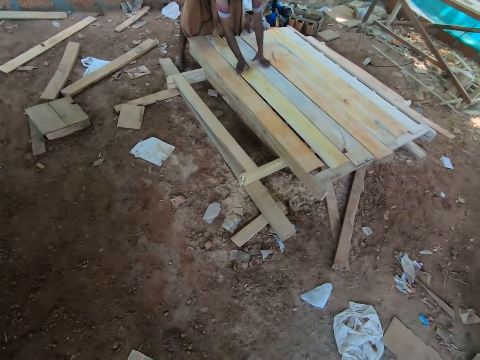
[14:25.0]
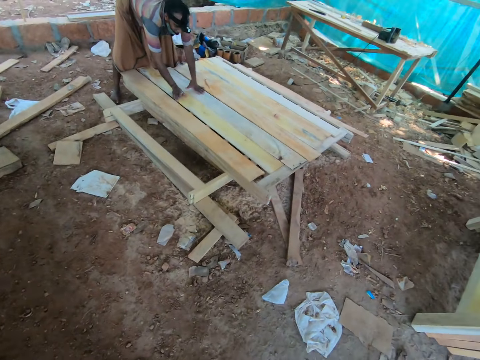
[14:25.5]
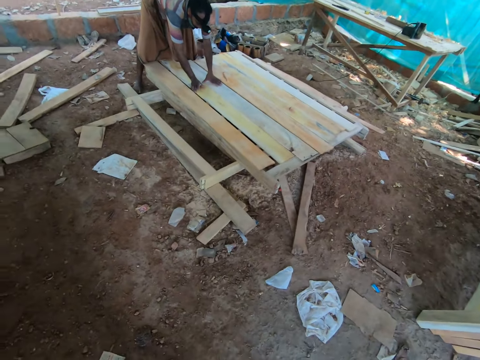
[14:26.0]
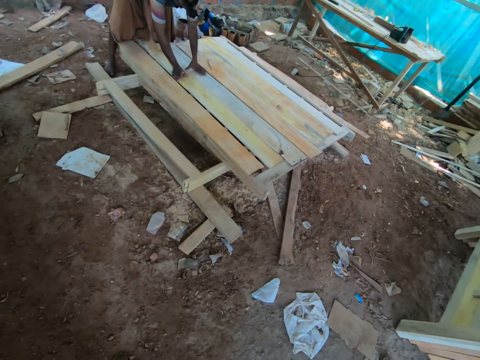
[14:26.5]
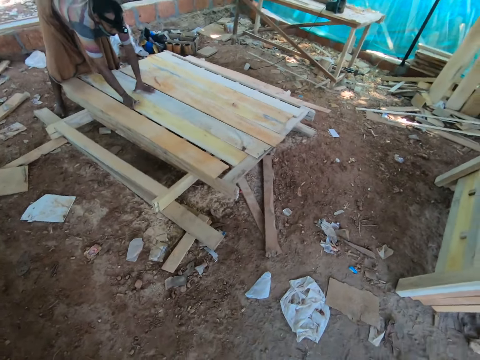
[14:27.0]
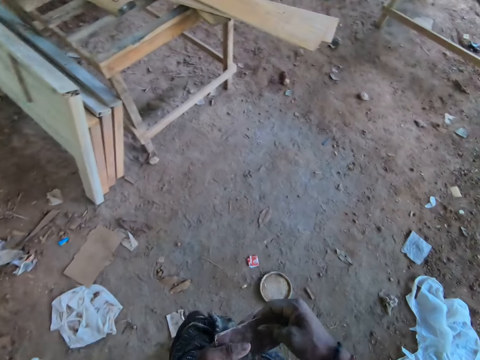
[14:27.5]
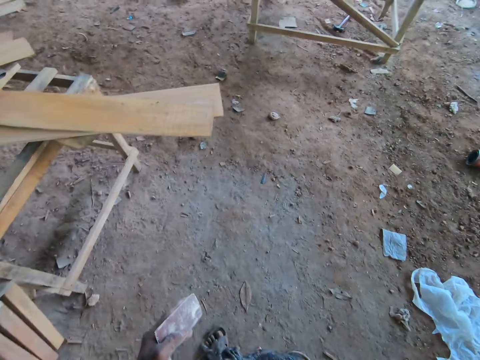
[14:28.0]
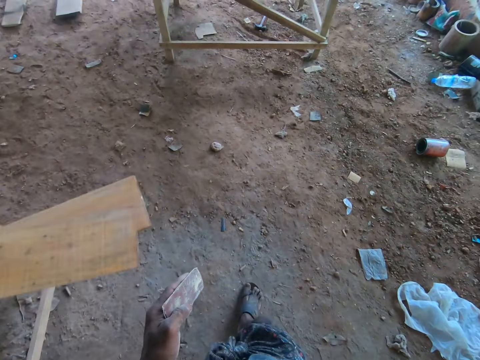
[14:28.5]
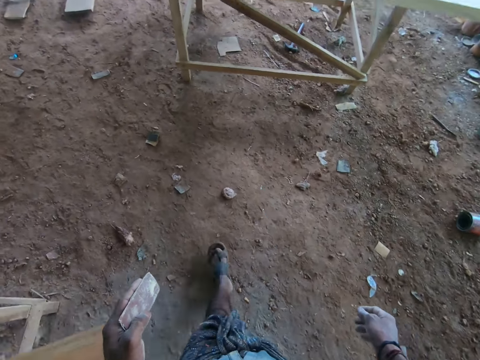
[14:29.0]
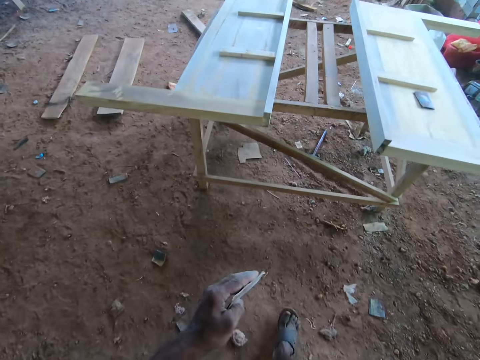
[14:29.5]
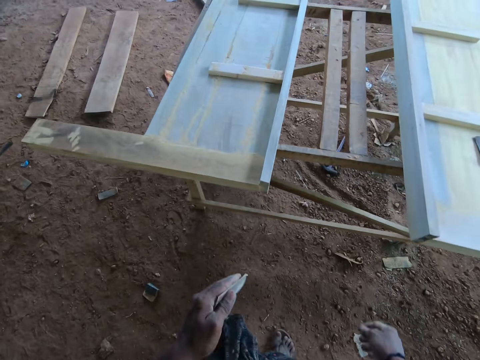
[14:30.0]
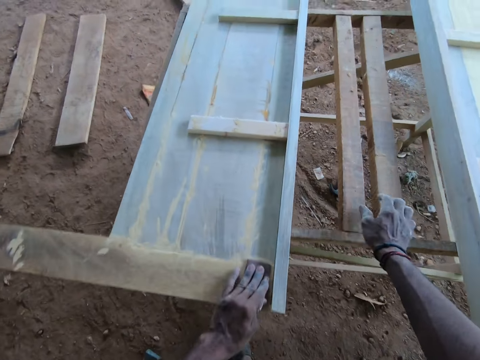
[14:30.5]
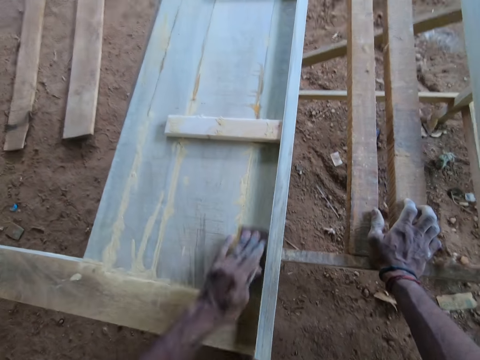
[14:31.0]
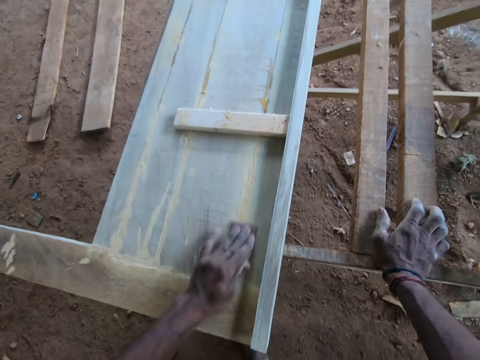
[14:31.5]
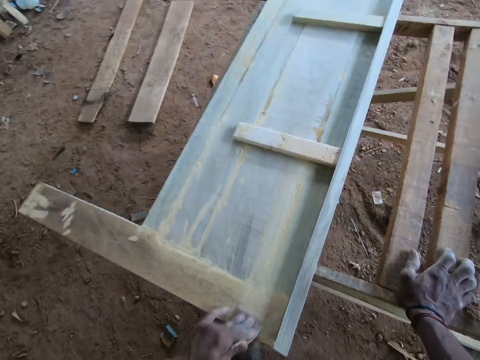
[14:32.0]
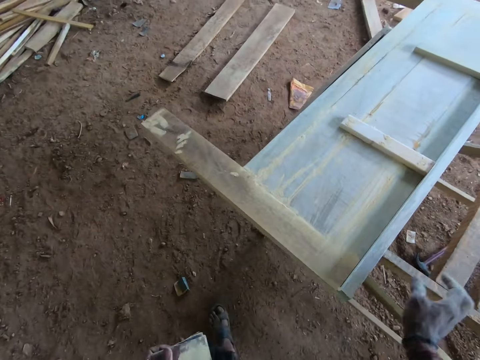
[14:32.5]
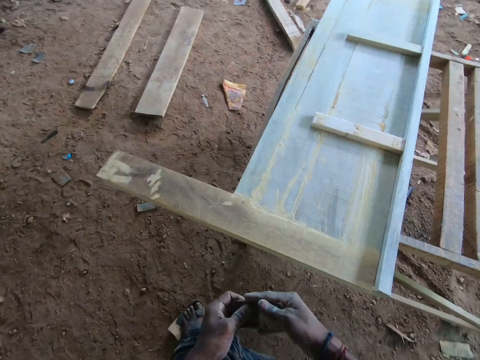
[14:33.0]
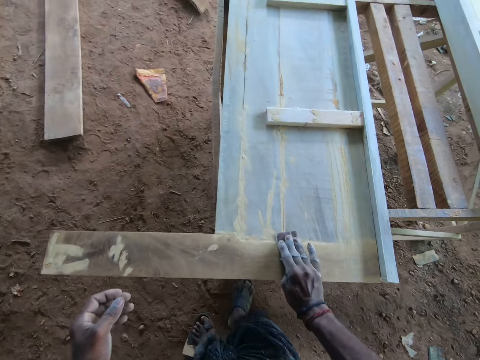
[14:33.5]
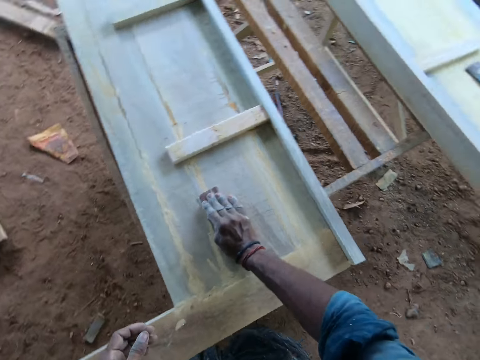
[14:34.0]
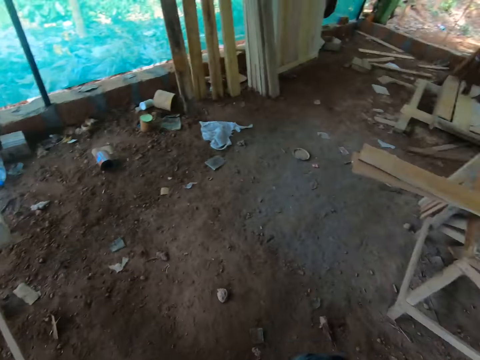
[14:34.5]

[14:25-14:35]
The man touches the wooden plank on the wooden pallet on the ground with his right hand. The camera wearer touches the sandpaper in his left hand with his right hand. He walks towards the wooden frame. He spits on the ground. He smoothens the wooden frame on the worktable with the sandpaper in his left hand. He places his right hand on the worktable. He passes the sandpaper from his left hand to his right hand. He smoothens the wooden frame on the worktable with the sandpaper in his right hand.

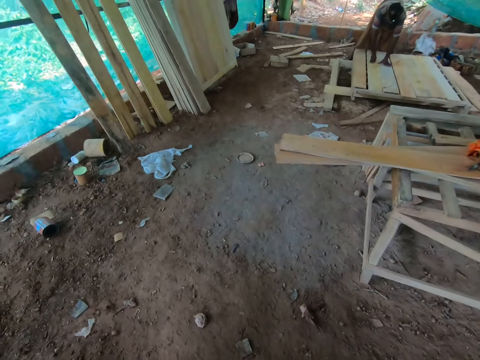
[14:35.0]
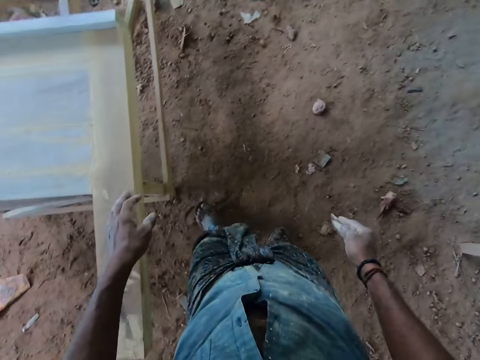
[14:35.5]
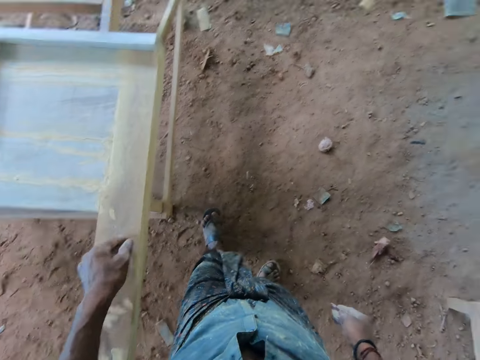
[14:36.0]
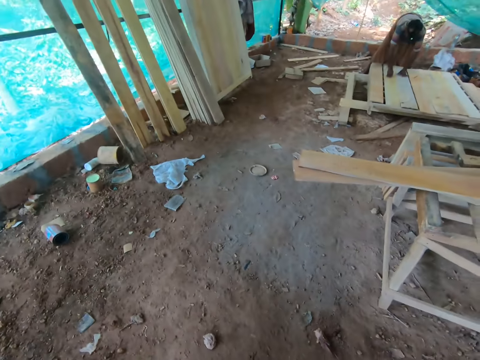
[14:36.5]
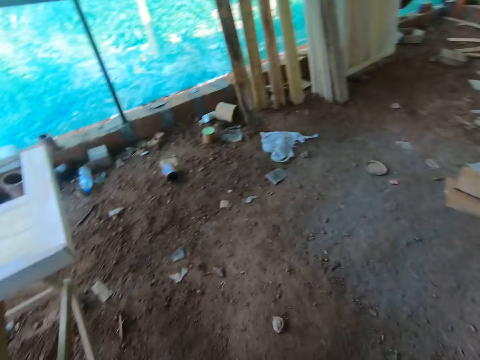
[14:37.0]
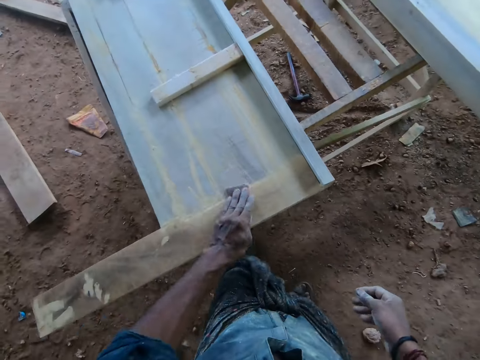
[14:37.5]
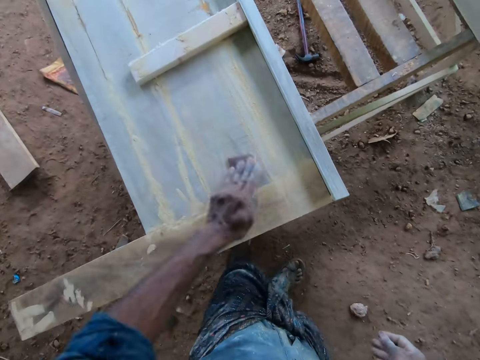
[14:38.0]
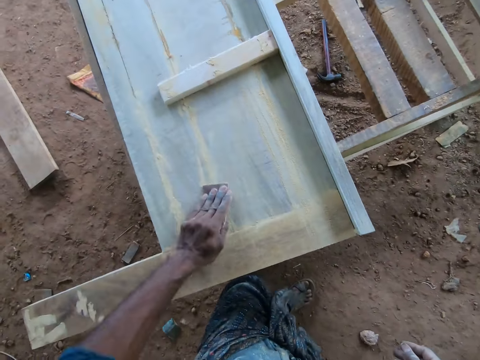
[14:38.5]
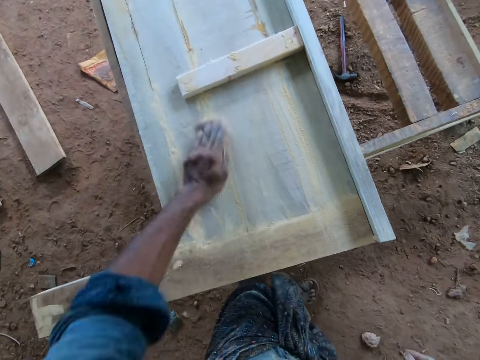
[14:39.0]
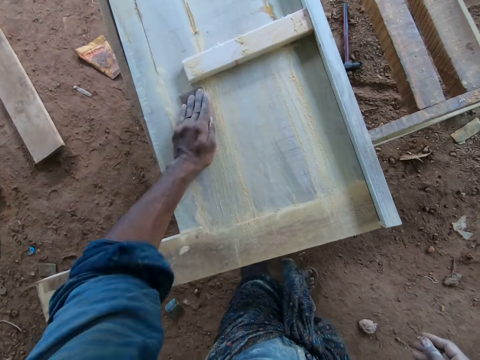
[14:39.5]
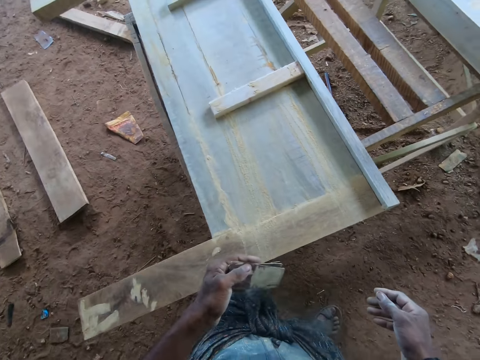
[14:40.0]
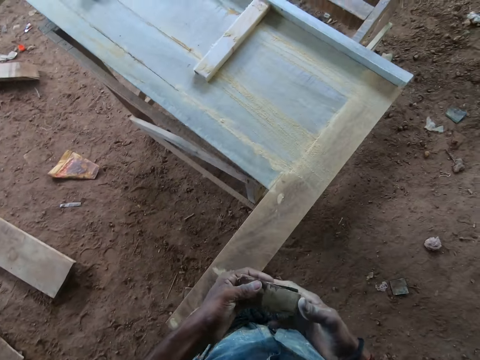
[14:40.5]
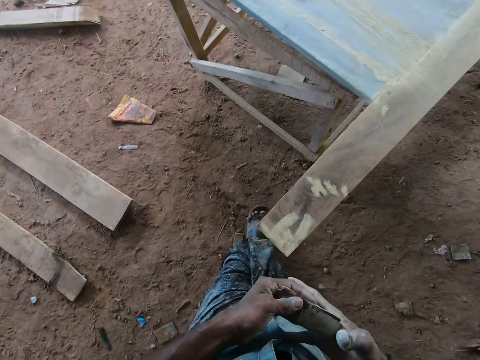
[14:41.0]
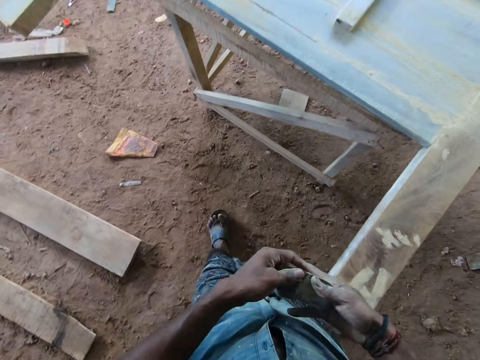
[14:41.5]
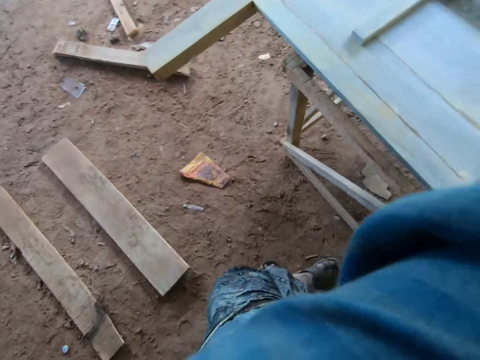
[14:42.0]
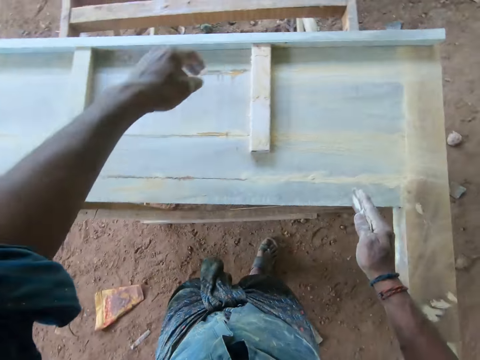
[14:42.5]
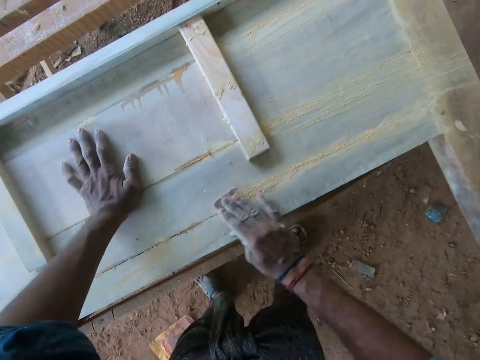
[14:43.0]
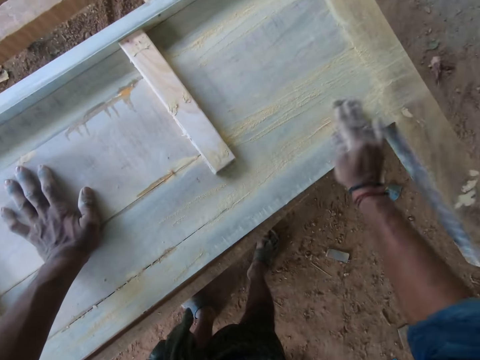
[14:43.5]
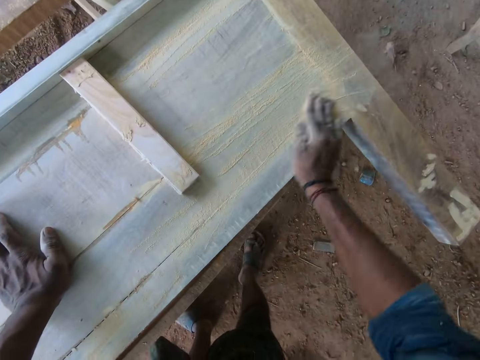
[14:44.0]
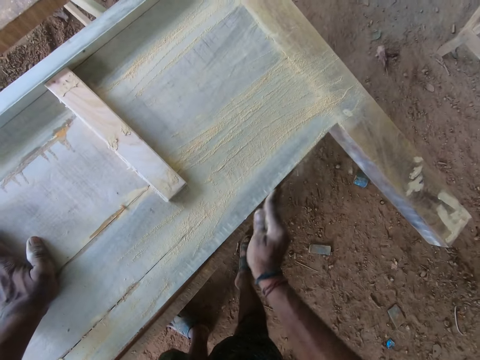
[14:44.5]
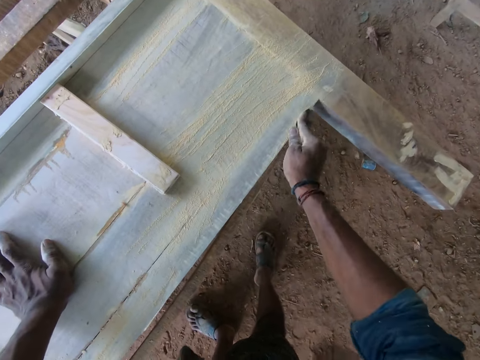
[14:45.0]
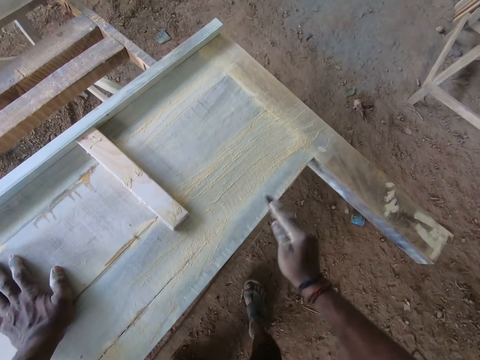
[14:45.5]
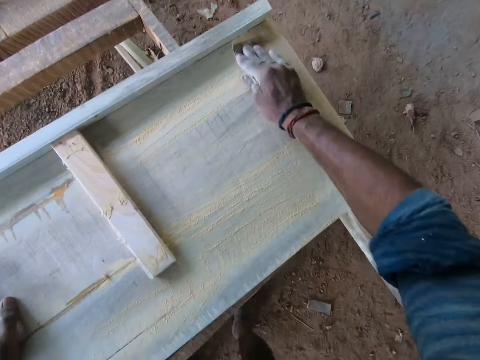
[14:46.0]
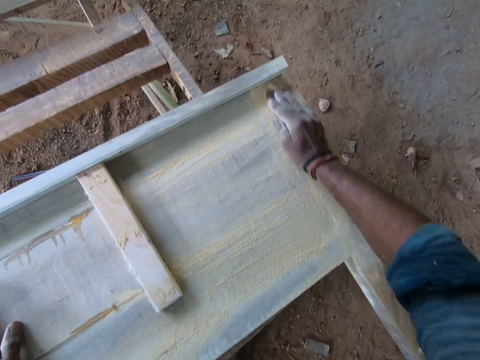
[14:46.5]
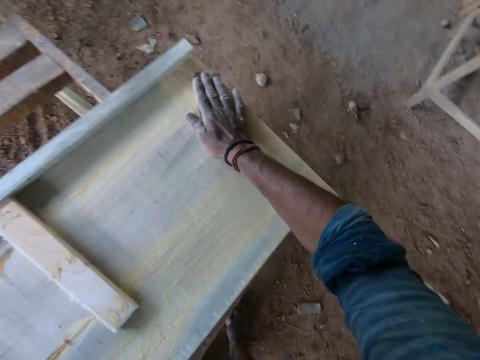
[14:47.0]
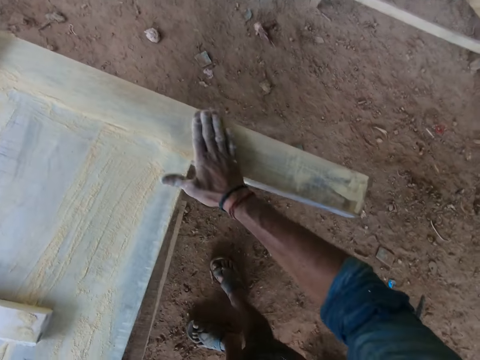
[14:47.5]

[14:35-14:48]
The camera wearer talks to a person. He touches the wooden frame with his left hand. He smoothens the wooden frame on the worktable with the sandpaper in his left hand. He passes the sandpaper from his left hand to his right hand. He wipes his face with his left hand. He smoothens the wooden frame on the worktable with the sandpaper in his right hand. He touches the wooden frame on the worktable with his left hand.

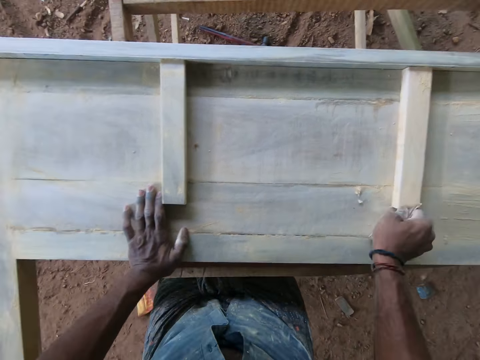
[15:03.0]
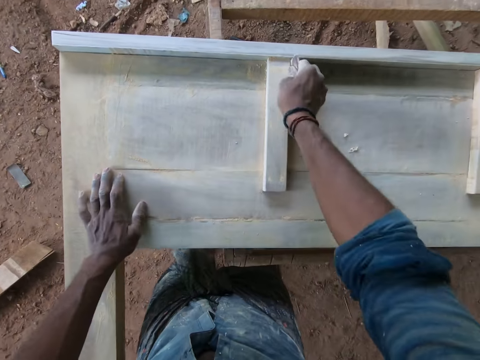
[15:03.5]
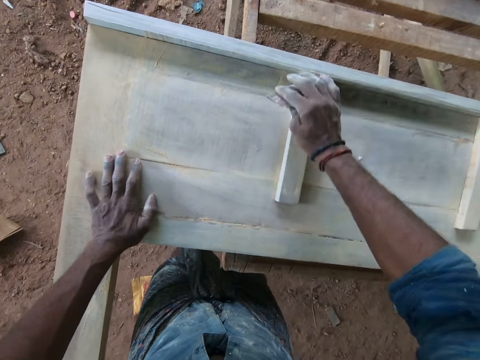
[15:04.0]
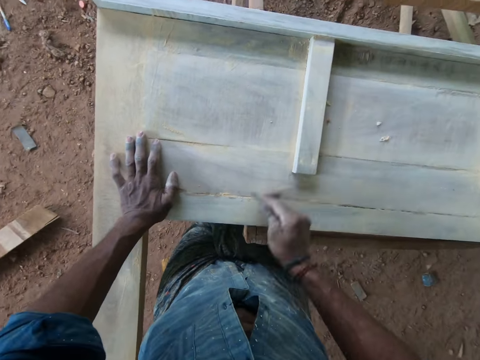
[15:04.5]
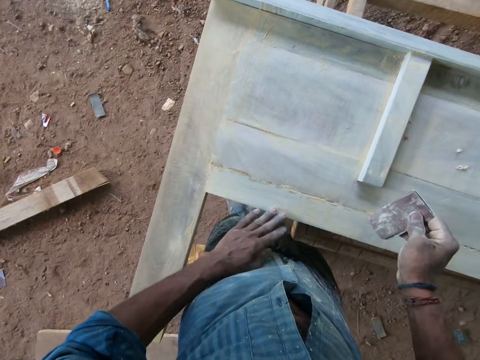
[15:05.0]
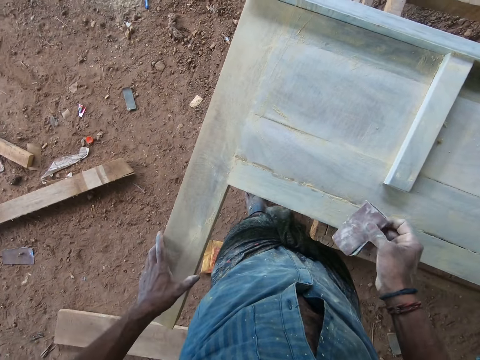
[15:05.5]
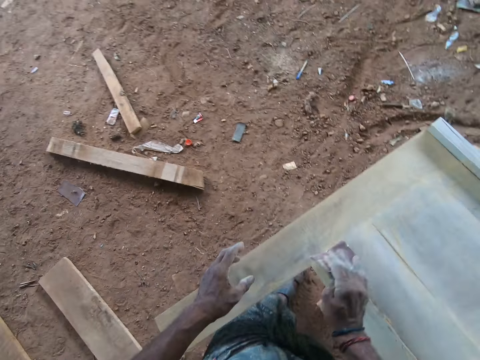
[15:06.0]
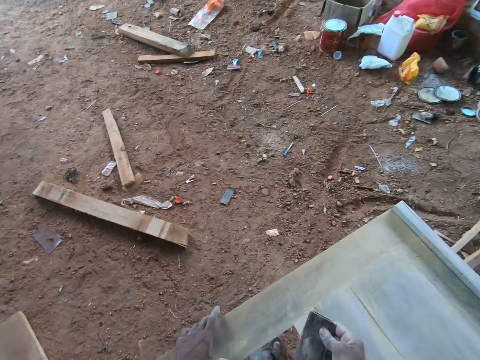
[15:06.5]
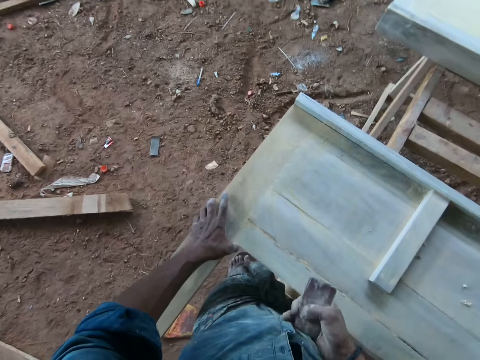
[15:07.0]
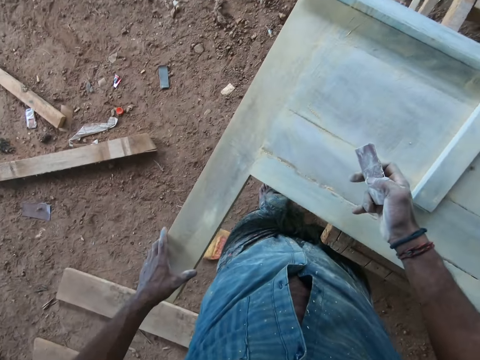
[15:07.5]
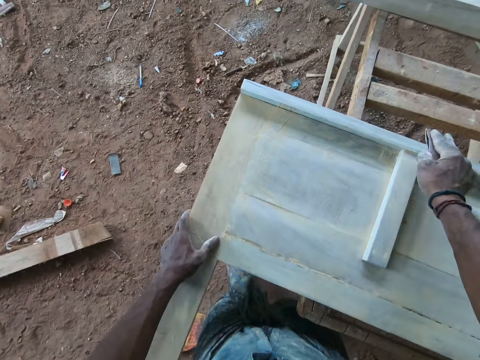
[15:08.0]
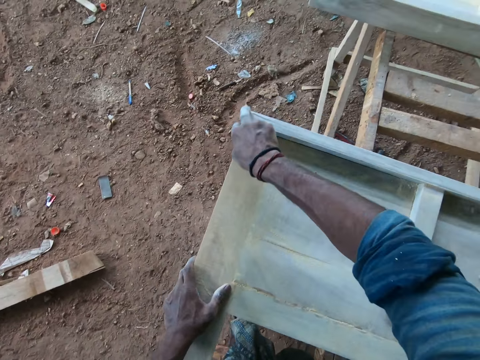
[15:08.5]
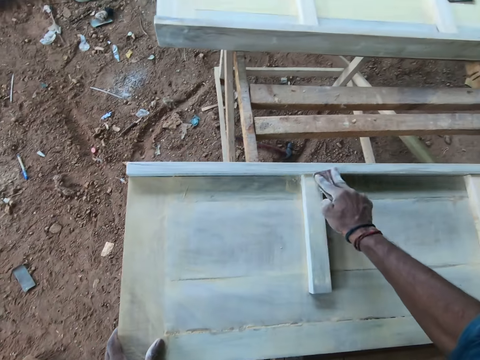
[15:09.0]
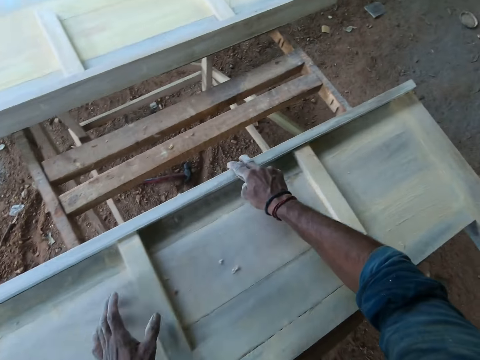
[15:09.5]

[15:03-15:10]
The camera wearer wipes the wooden frame on the worktable with his left hand. He smoothens the wooden frame on the worktable with the sandpaper in his right hand. He rubs his left hand on top of the wooden frame on the worktable. He smoothens the wooden frame on the worktable in his left hand with the sandpaper in his right hand.
